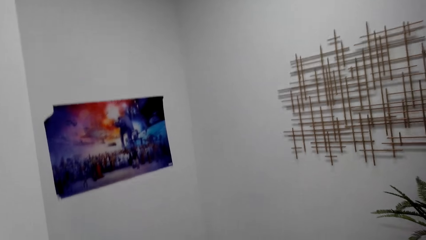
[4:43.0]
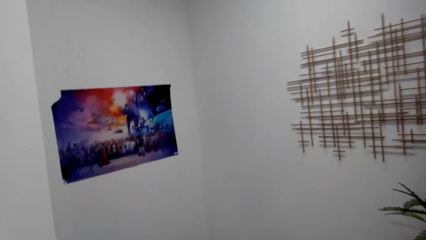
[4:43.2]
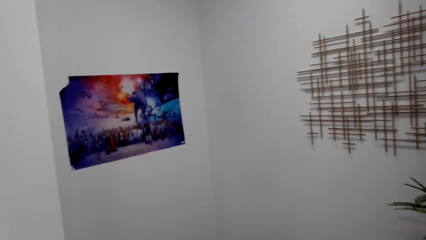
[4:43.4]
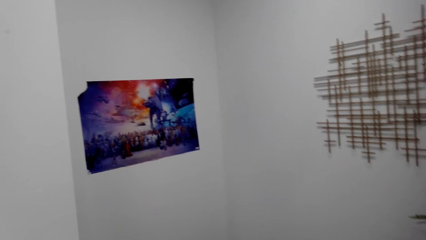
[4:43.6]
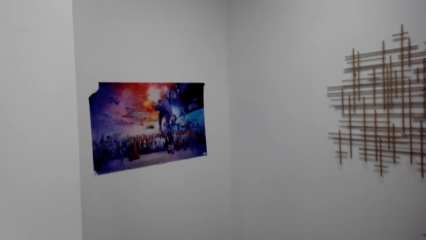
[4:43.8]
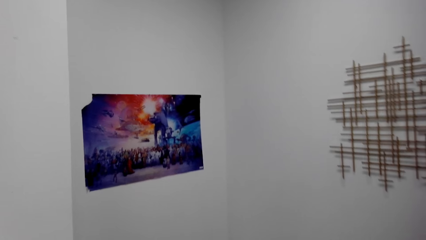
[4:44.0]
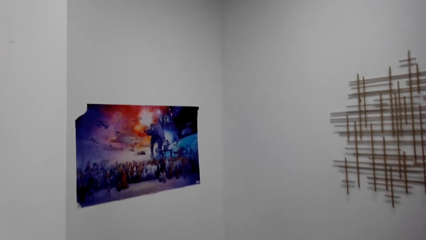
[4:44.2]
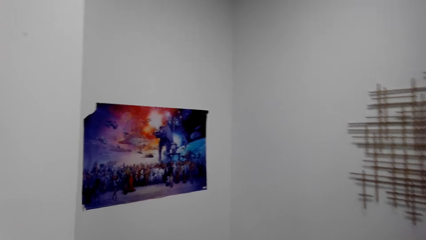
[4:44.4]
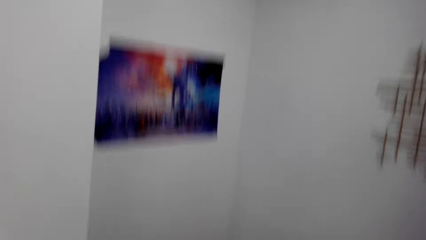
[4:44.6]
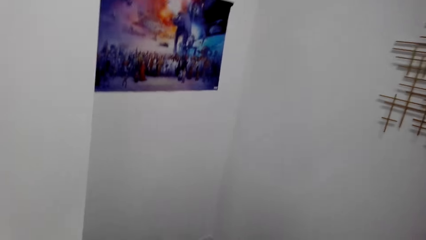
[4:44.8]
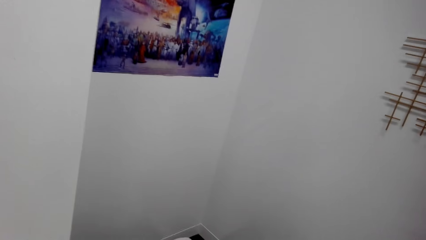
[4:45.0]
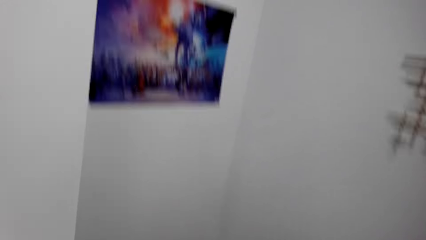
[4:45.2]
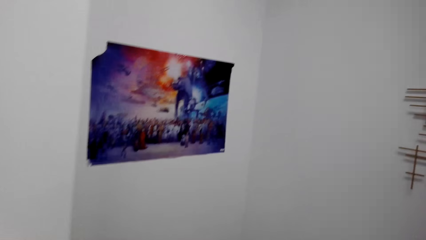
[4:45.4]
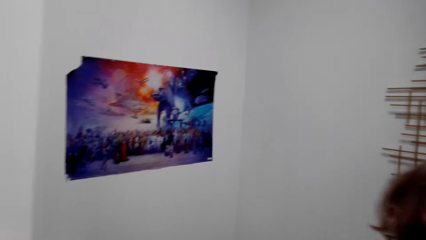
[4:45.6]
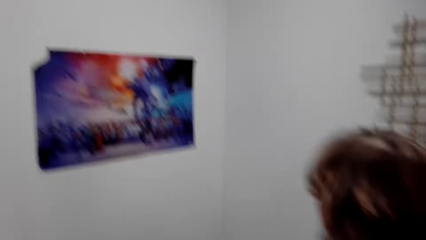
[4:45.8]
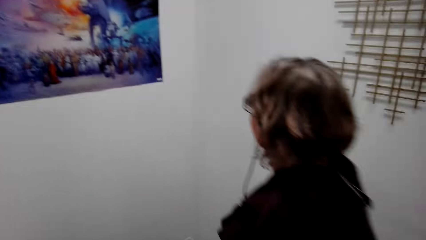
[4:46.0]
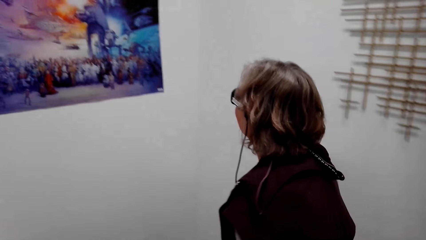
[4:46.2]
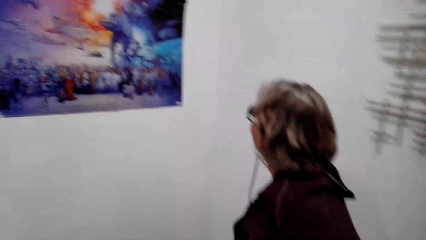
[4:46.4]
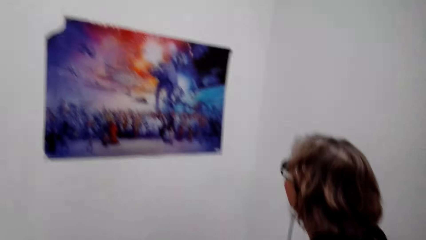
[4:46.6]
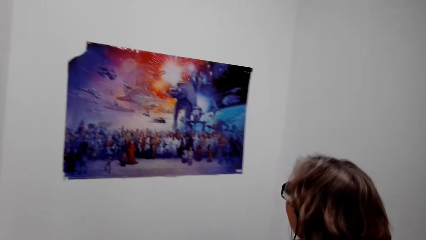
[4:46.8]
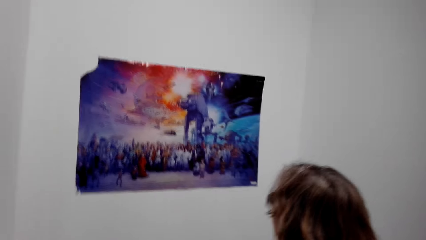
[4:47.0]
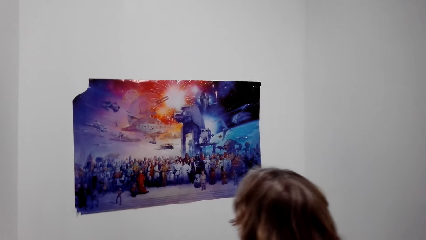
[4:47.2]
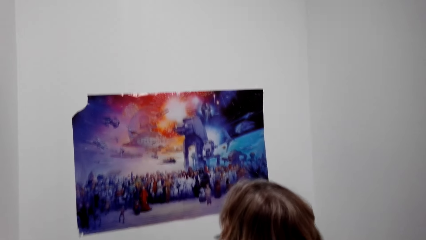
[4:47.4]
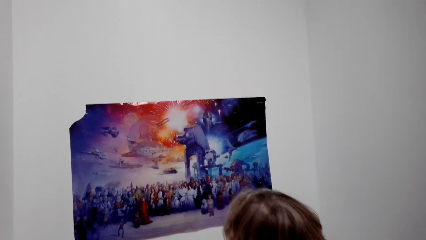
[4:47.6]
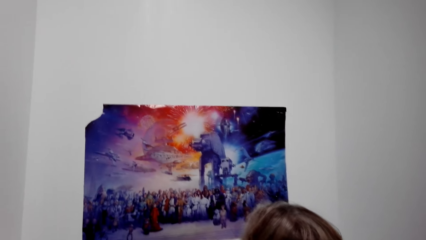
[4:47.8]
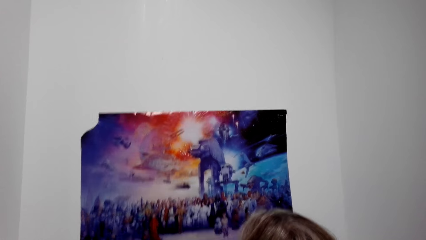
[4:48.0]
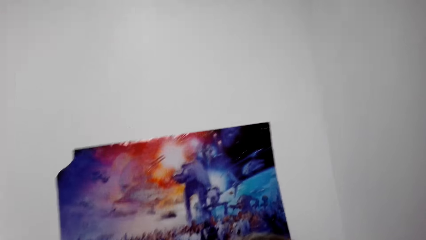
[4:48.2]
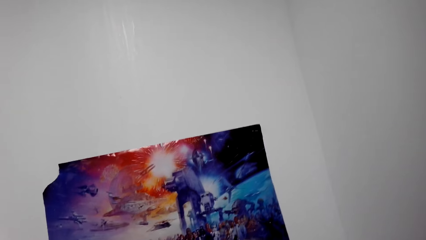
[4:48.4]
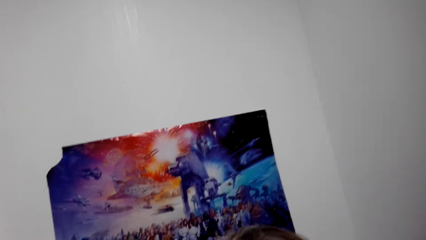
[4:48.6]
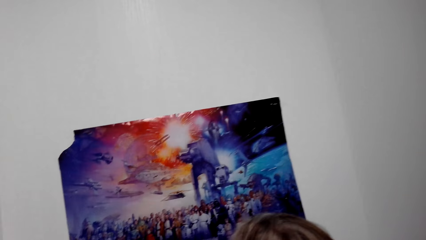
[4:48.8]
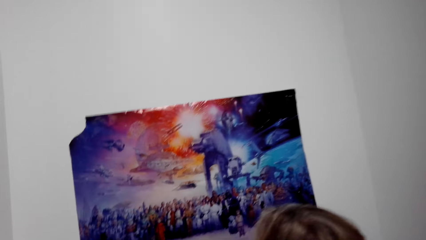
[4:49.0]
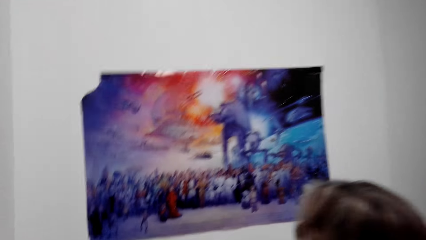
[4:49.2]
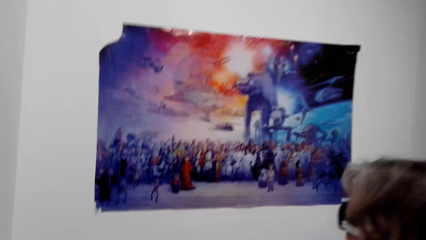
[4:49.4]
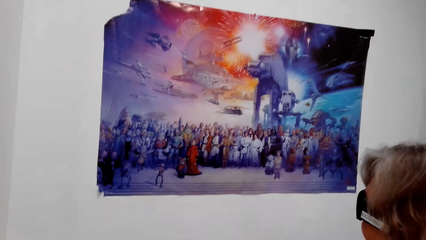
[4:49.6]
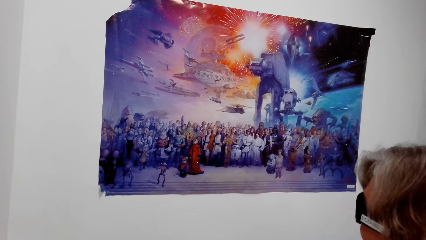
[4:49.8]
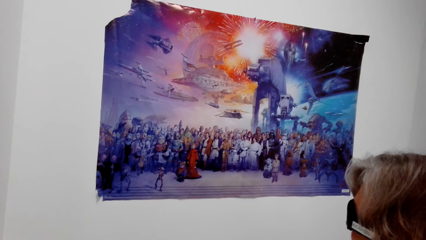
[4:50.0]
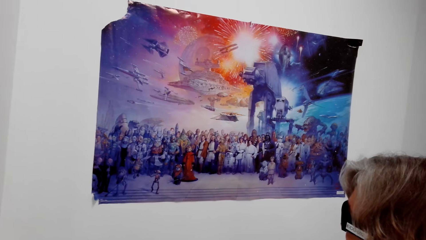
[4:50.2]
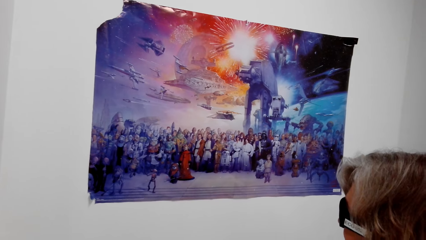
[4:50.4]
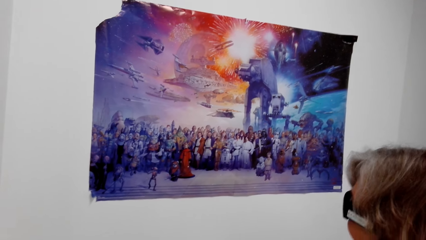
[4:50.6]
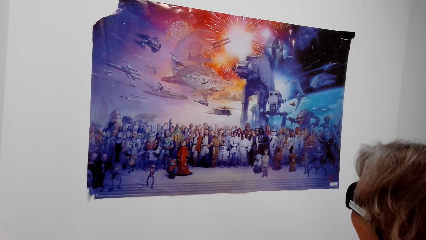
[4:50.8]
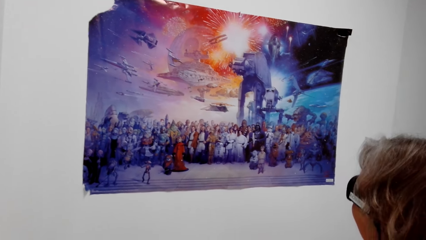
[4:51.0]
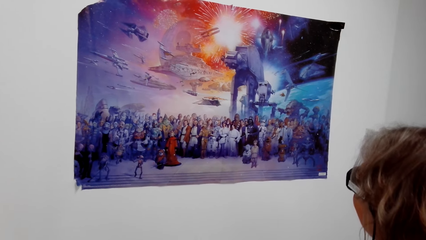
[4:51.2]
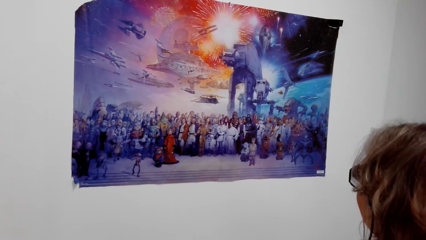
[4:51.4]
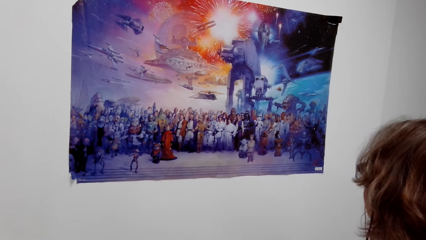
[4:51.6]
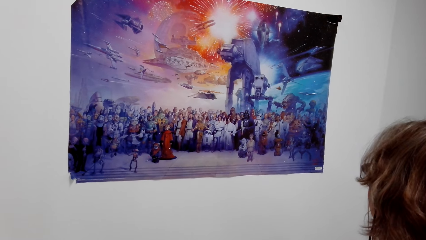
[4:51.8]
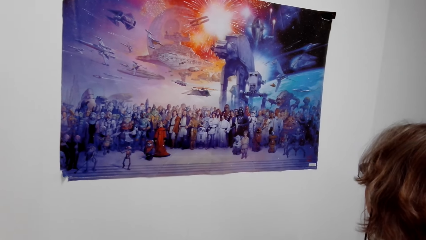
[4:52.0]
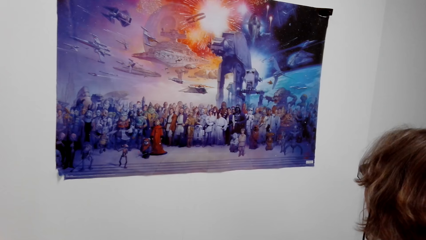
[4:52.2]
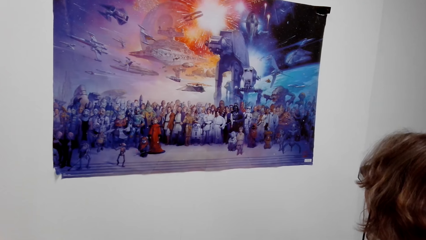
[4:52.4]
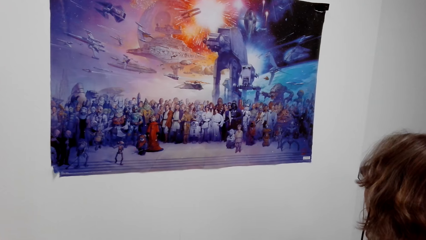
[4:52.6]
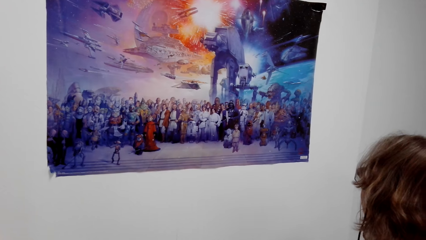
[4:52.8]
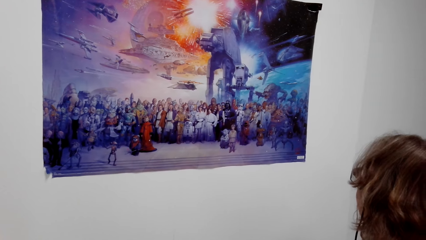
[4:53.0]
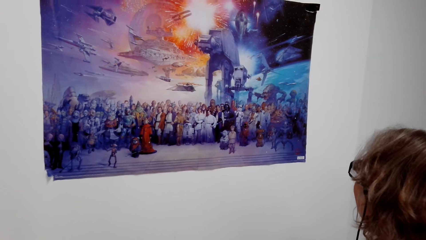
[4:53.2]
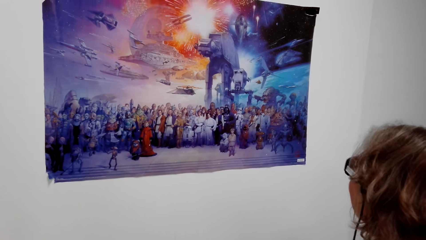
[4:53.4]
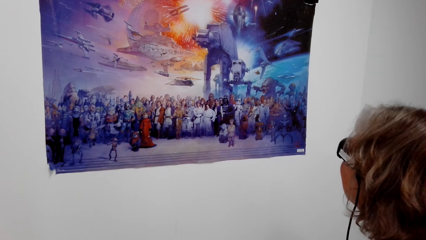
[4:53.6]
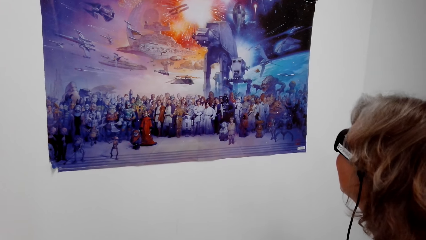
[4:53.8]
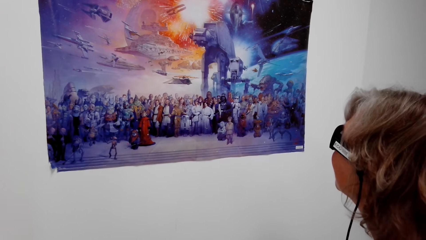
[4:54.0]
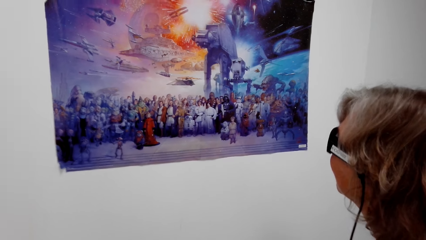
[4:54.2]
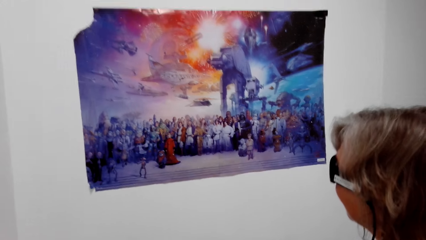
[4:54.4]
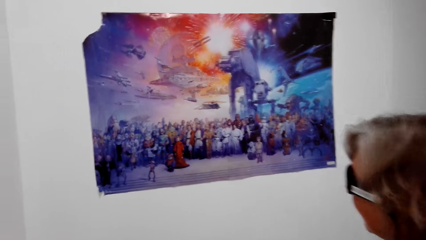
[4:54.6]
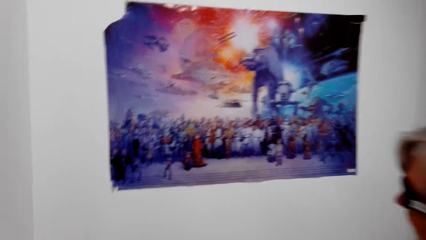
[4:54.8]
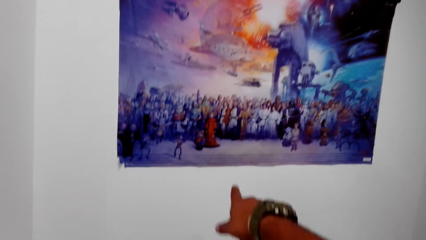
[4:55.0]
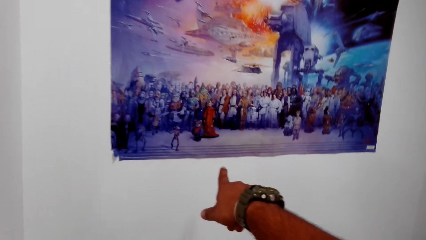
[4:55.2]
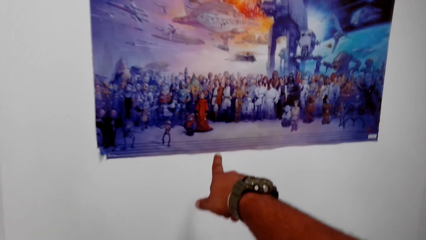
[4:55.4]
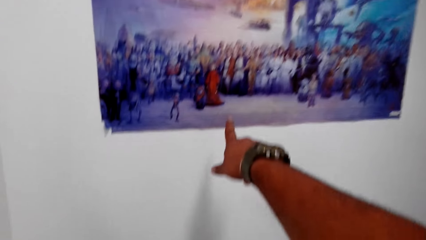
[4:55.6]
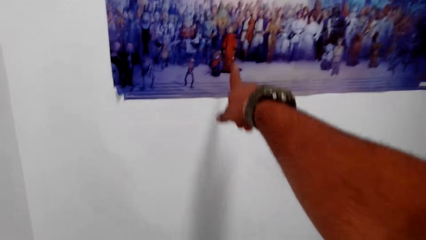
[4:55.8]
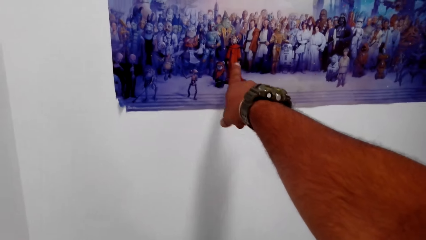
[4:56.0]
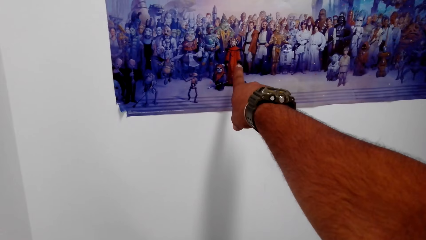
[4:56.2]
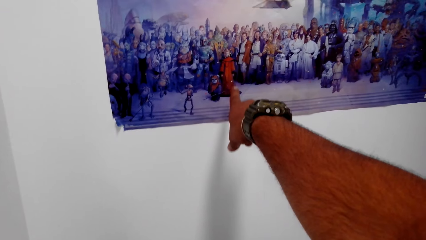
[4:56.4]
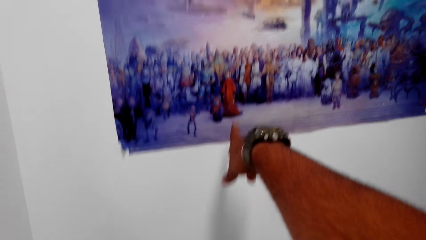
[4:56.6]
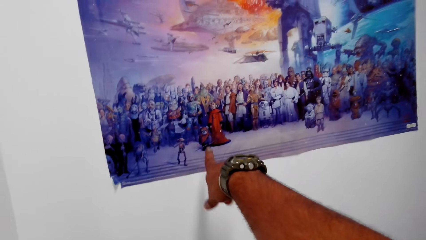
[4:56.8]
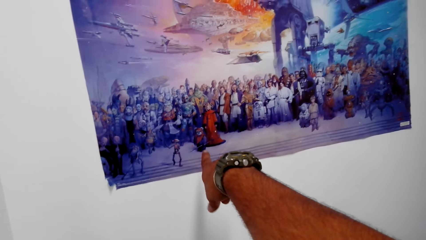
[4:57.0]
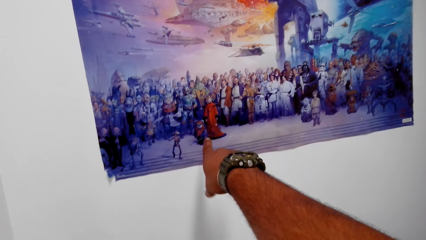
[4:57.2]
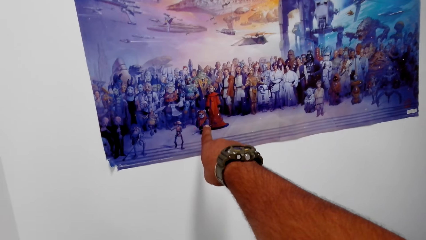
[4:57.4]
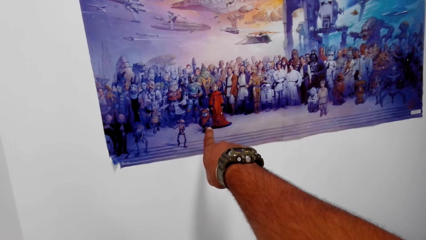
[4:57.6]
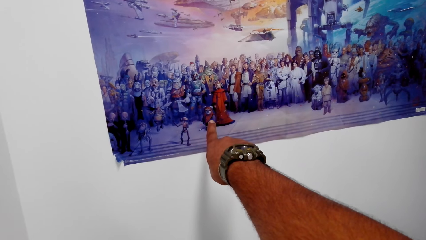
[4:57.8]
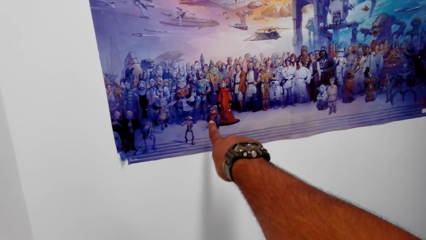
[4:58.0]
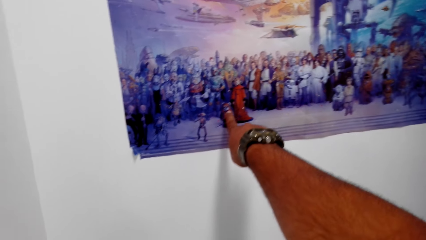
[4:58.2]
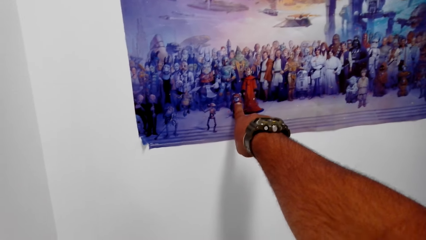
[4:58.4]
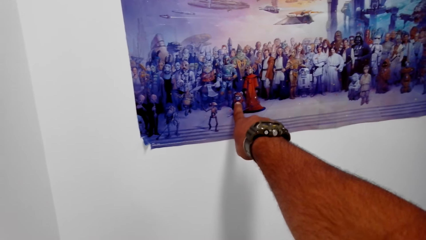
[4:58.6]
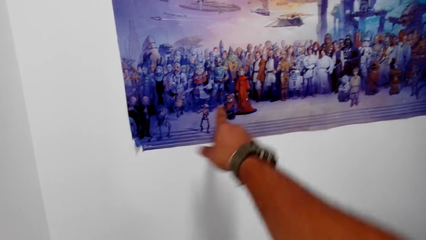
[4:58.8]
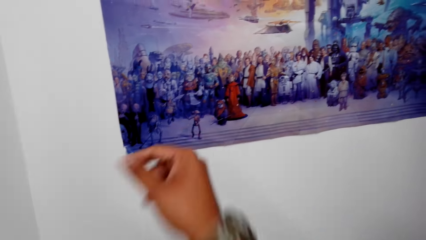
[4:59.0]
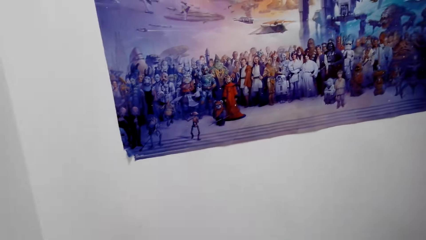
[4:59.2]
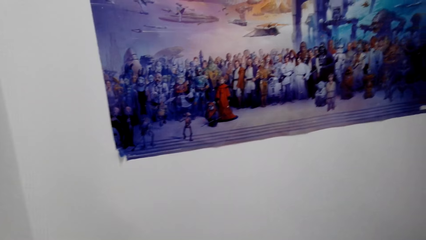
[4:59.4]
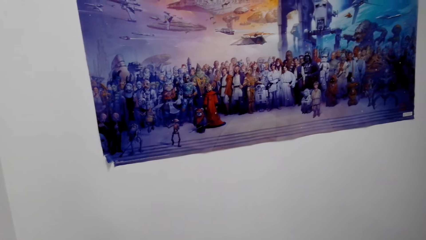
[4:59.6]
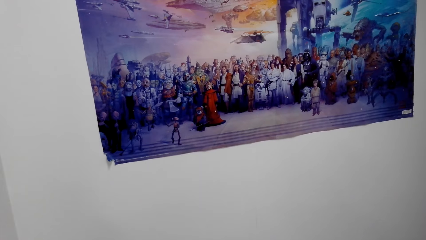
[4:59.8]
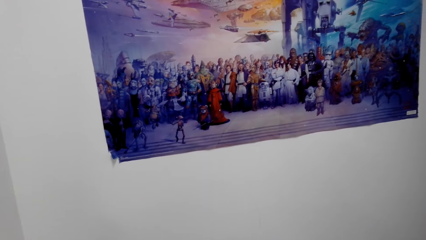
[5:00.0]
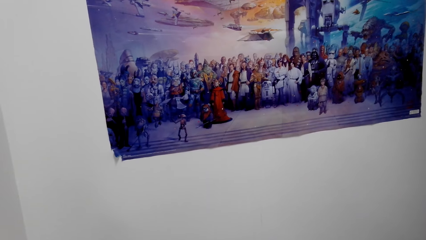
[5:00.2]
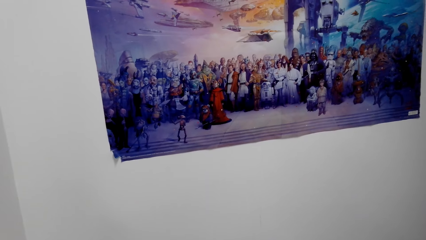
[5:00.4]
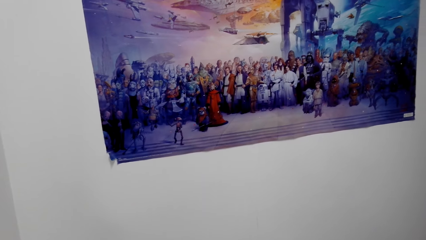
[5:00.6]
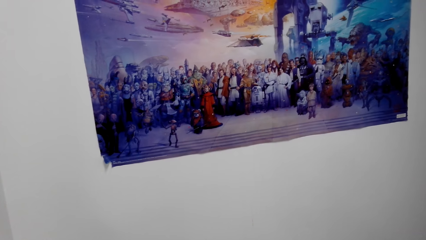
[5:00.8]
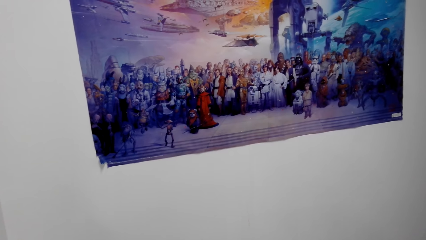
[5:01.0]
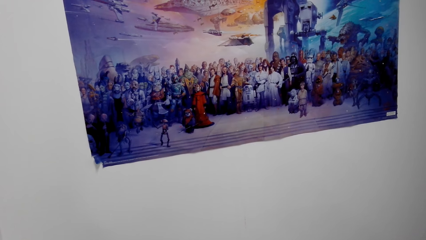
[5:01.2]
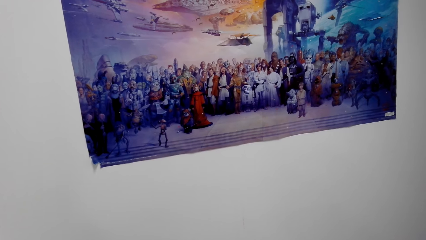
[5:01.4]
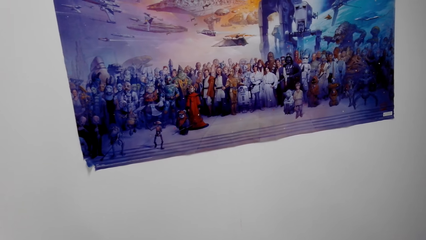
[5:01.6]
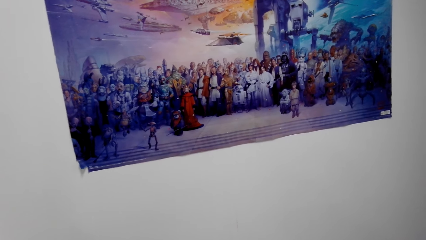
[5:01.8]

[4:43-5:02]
The camera wearer looks at the picture frame. The lady looks at the picture. The camera wearer talks with the lady. The lady walks around. The camera wearer talks with the lady. The lady stares at the poster. The camera wearer looks around. They stare at the poster, talk with the lady, and point at the poster. They talk with the lady, move hands, and look around.
